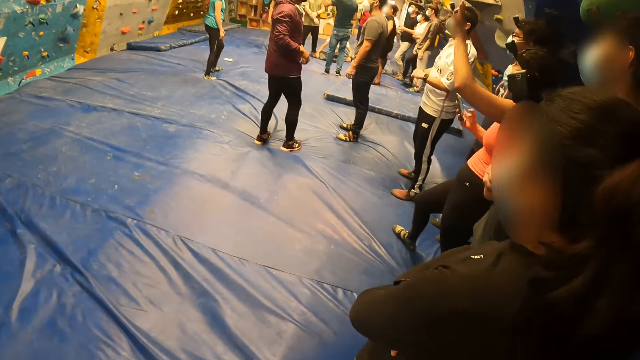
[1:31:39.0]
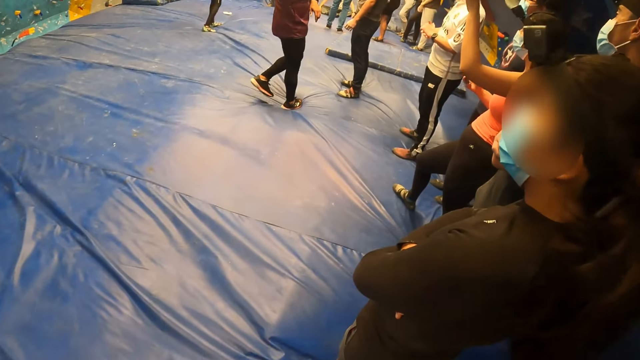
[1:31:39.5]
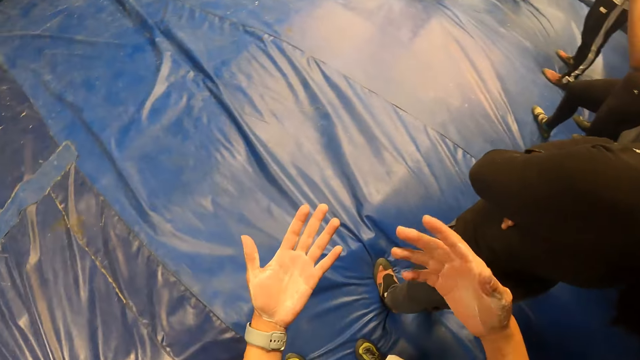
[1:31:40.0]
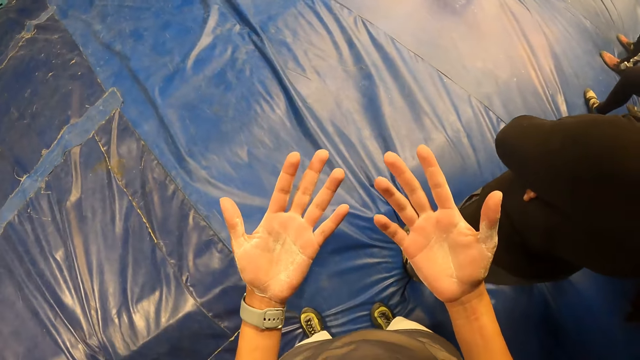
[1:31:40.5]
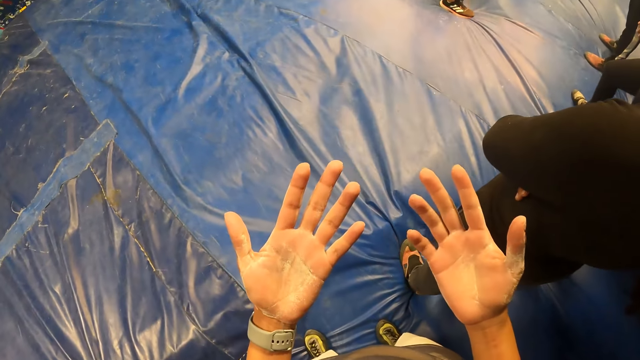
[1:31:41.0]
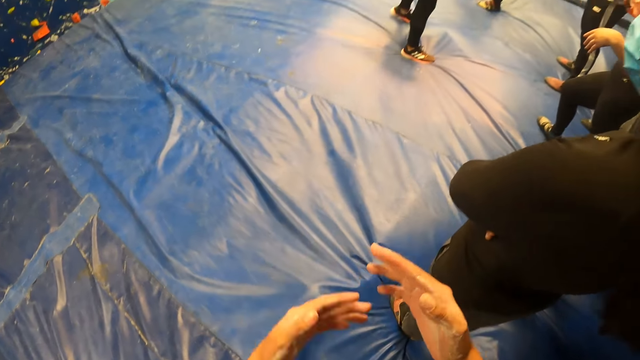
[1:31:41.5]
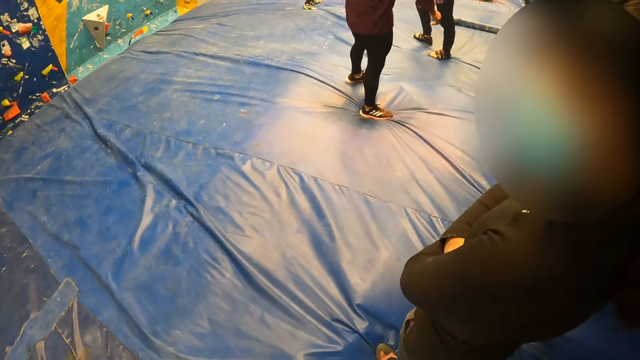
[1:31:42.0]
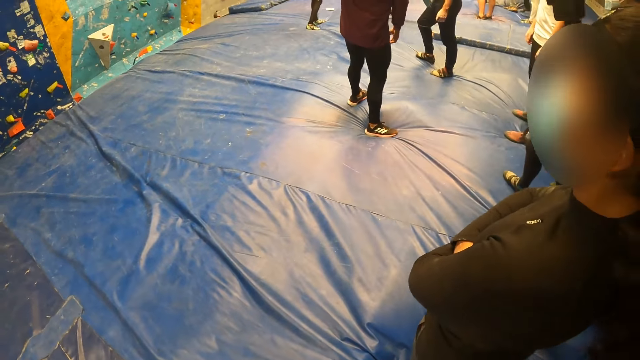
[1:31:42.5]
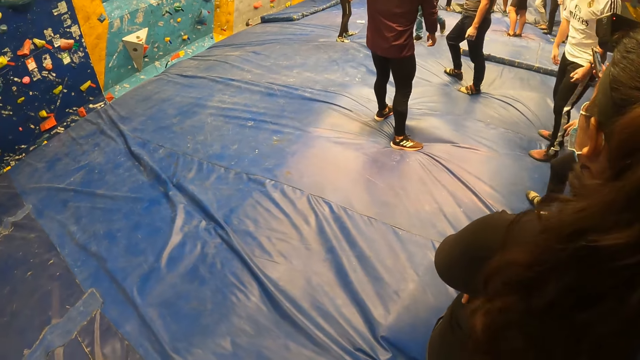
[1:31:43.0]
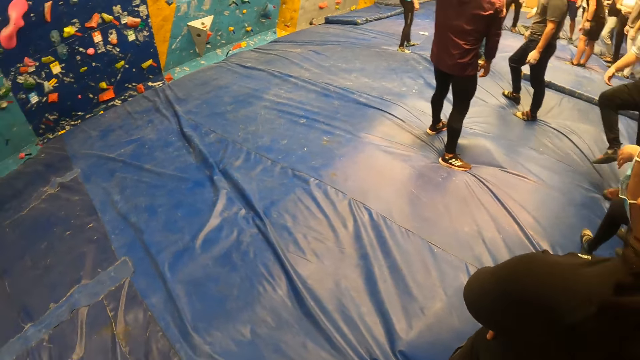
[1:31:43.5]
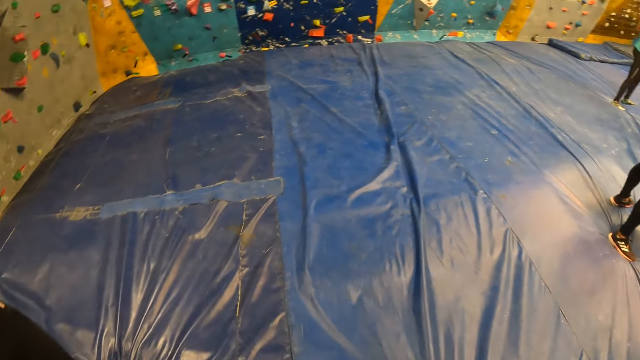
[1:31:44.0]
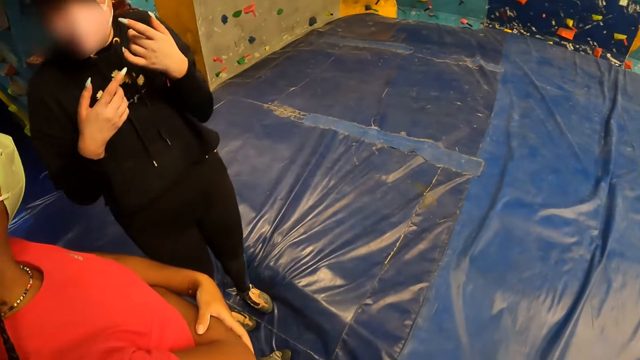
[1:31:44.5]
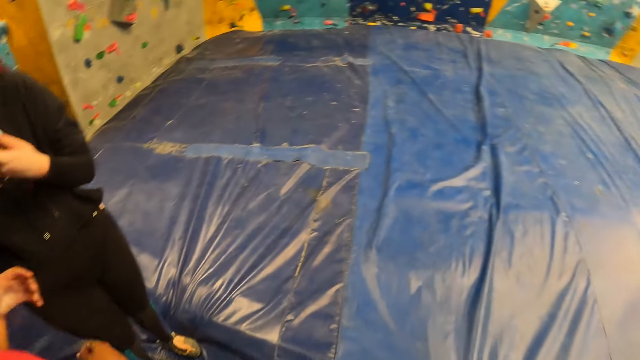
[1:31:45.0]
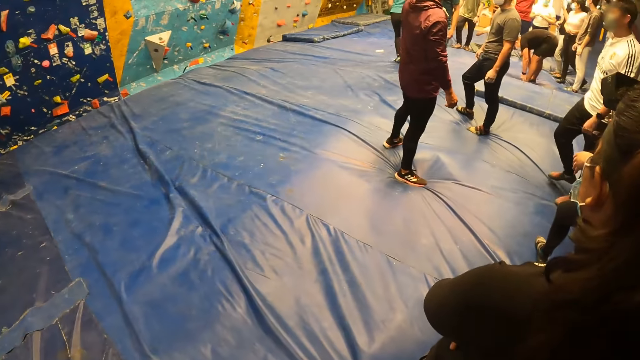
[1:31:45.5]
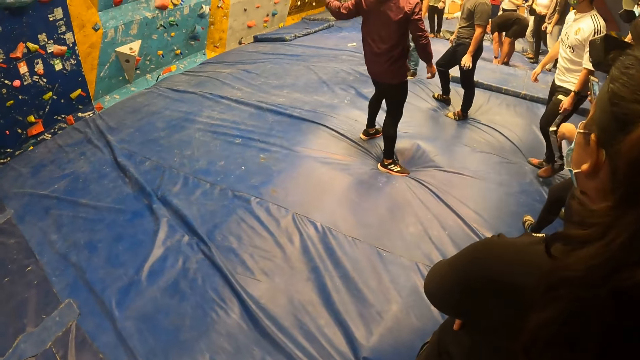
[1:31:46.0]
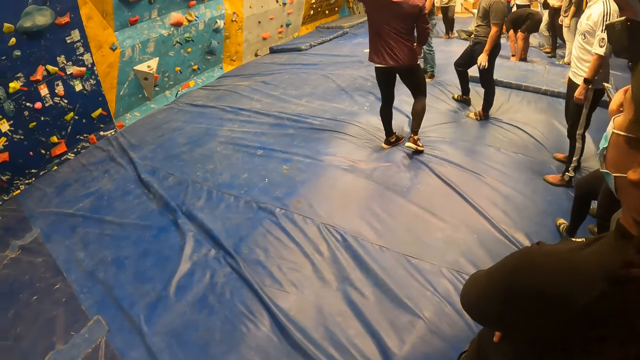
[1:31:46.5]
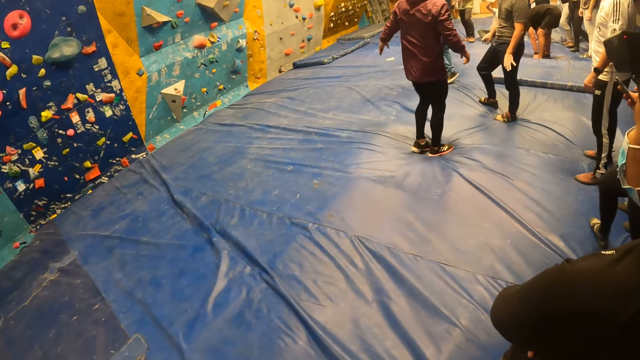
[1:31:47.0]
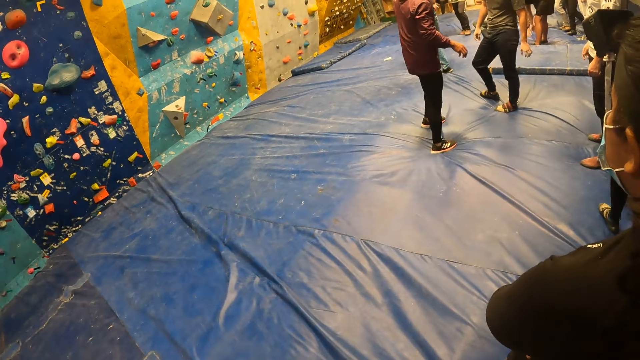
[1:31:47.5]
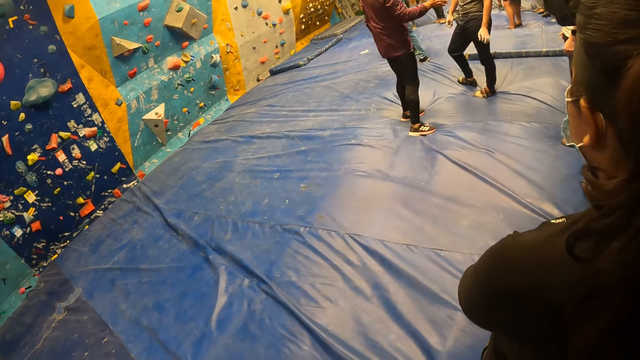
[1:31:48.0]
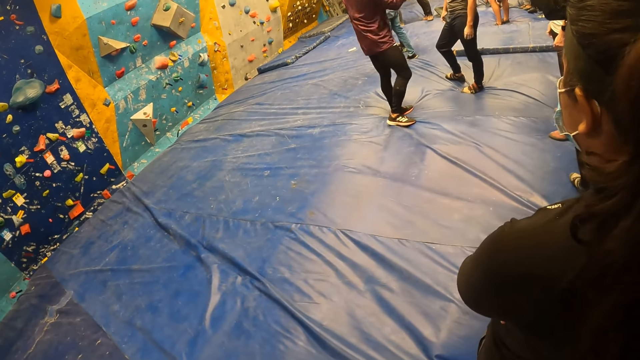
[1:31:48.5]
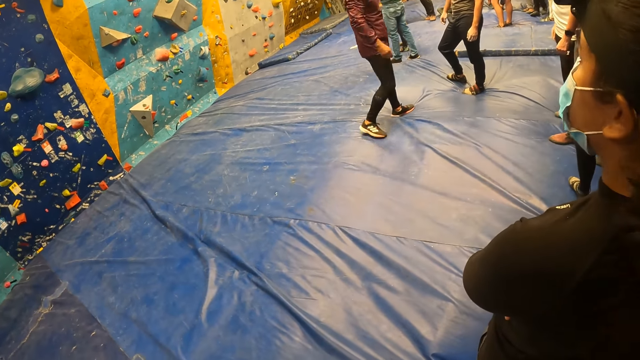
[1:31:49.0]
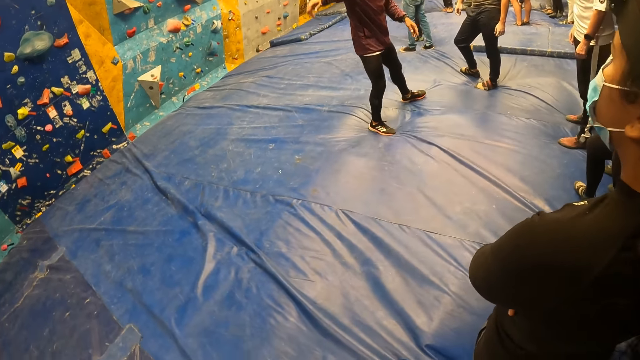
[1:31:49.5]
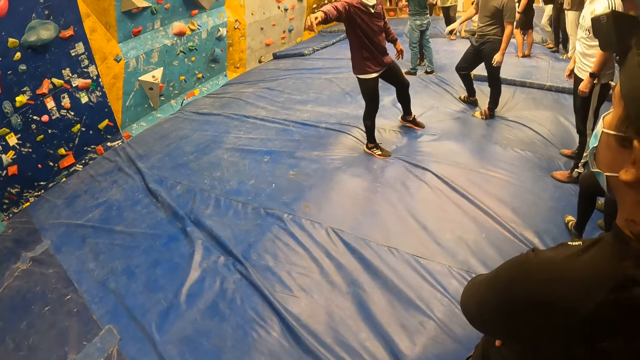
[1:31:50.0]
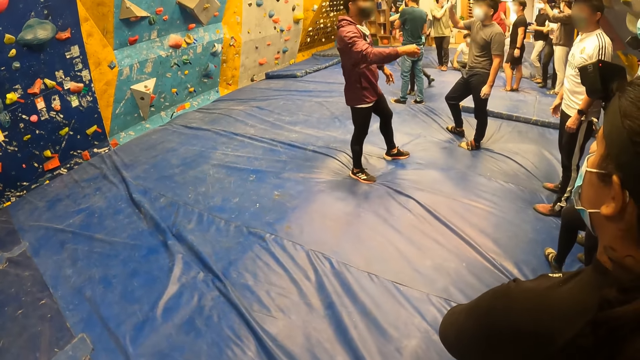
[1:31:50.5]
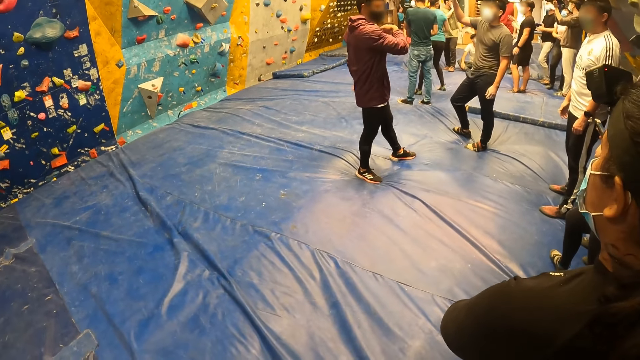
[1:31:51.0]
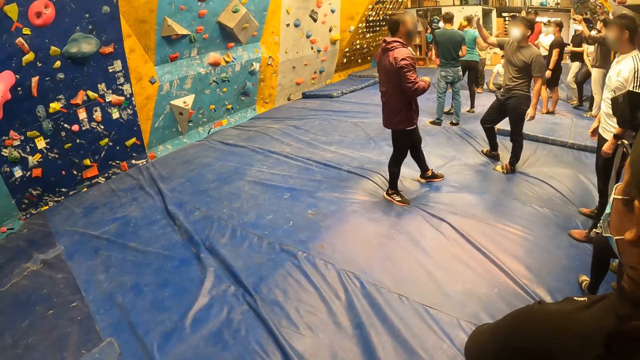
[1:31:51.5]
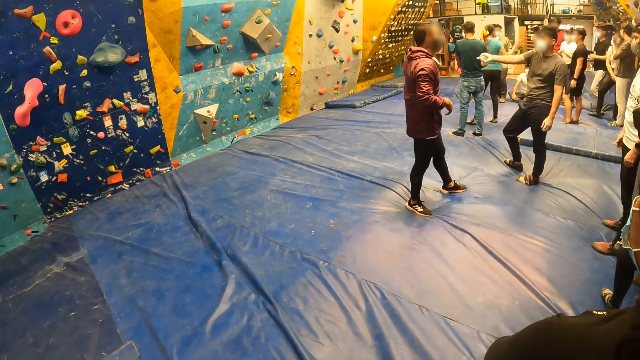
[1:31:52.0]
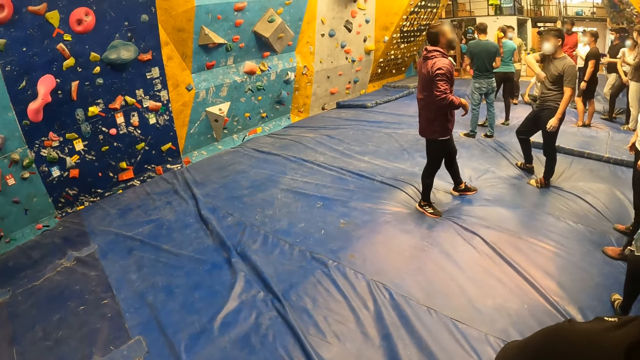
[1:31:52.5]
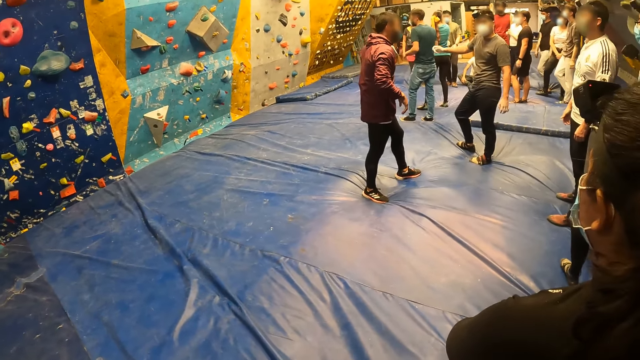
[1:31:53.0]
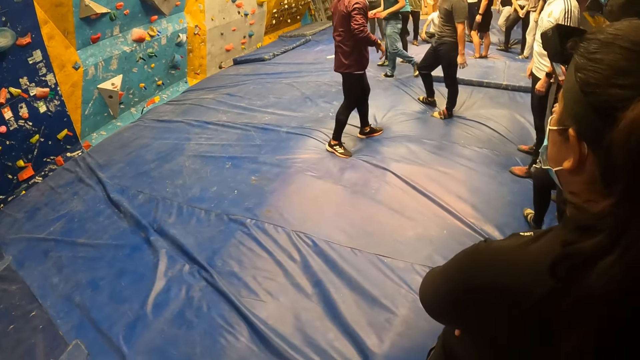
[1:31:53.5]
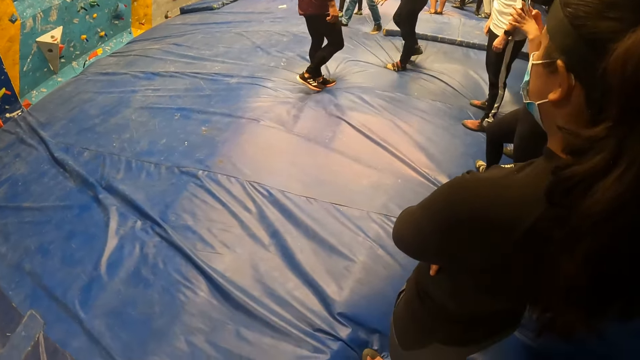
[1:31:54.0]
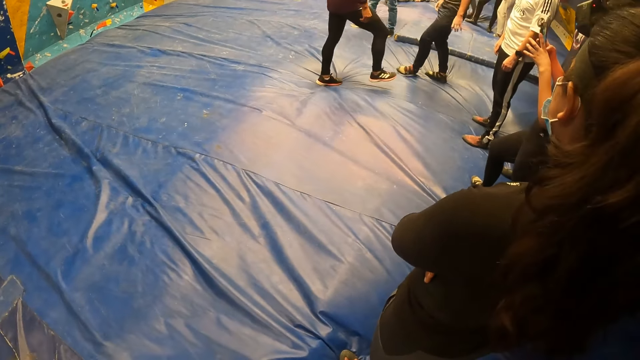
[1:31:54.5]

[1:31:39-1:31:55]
The woman interacts with another woman. The man interacts with the group of people and the camera wearer.

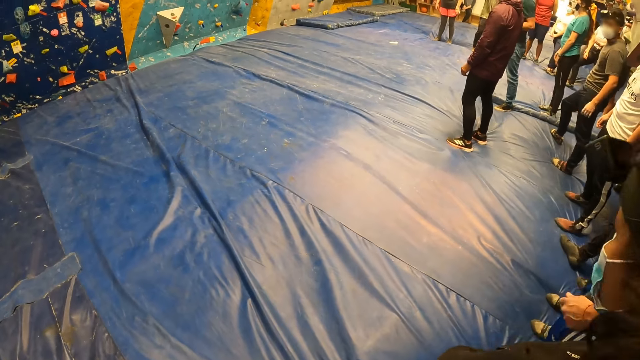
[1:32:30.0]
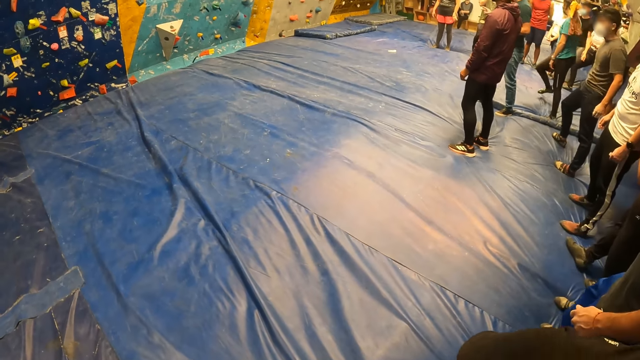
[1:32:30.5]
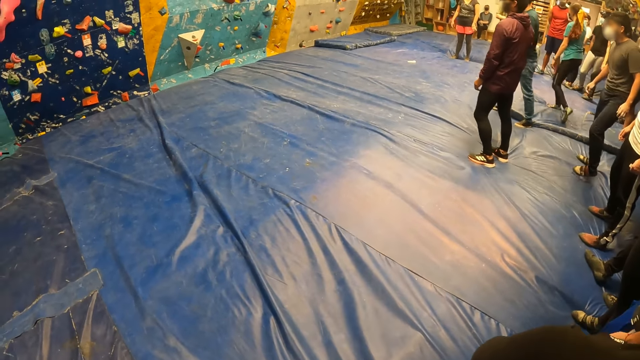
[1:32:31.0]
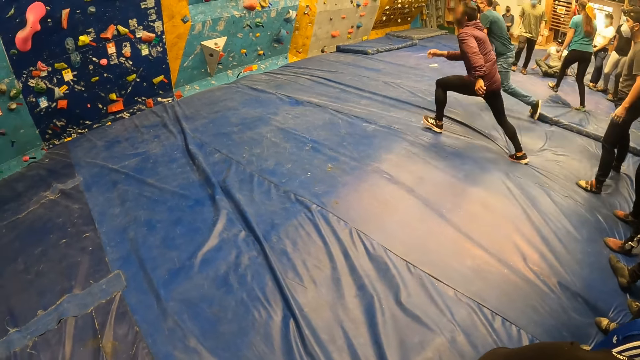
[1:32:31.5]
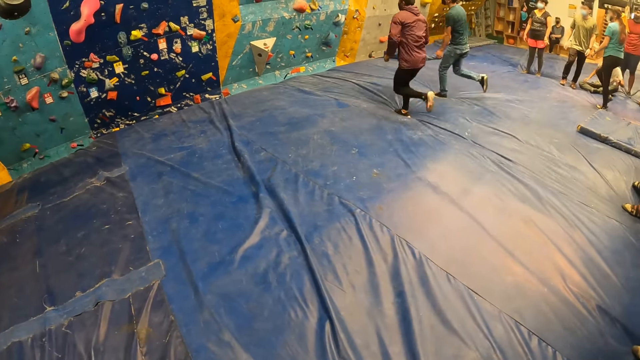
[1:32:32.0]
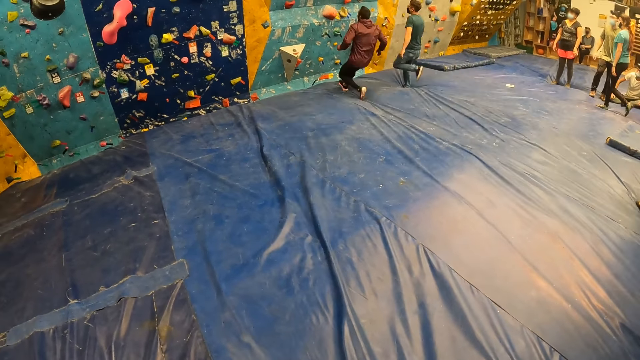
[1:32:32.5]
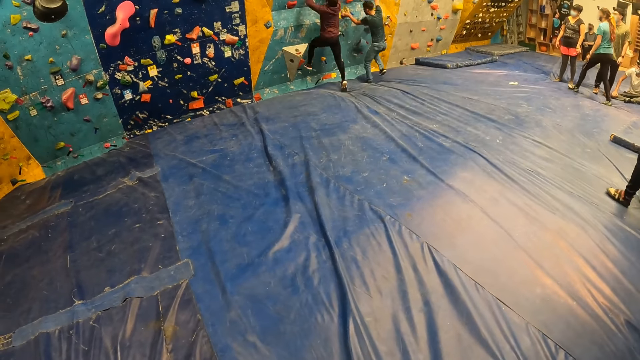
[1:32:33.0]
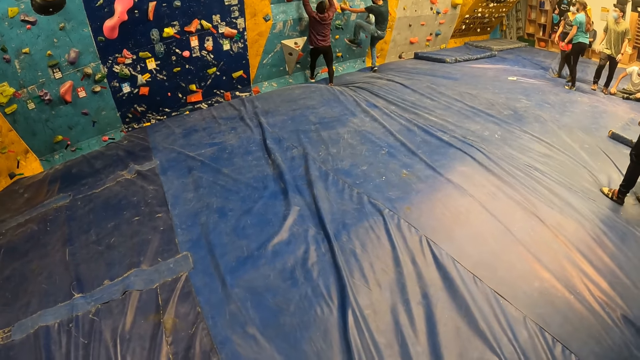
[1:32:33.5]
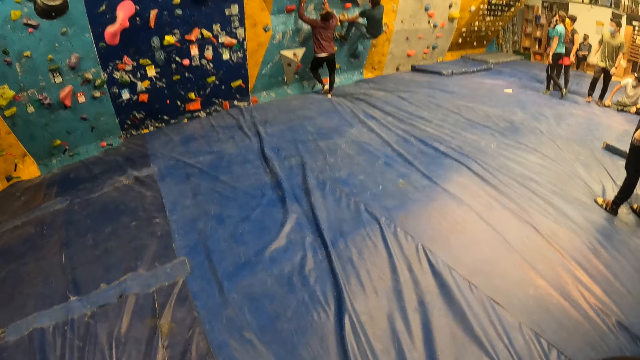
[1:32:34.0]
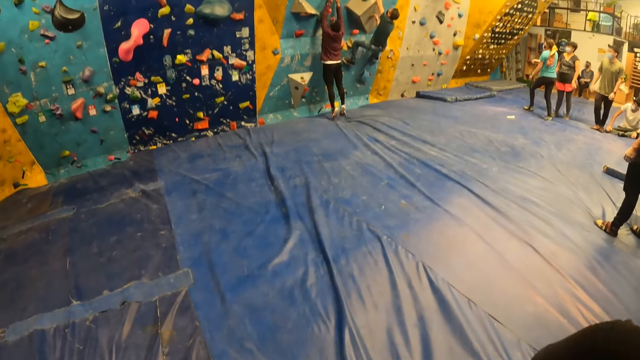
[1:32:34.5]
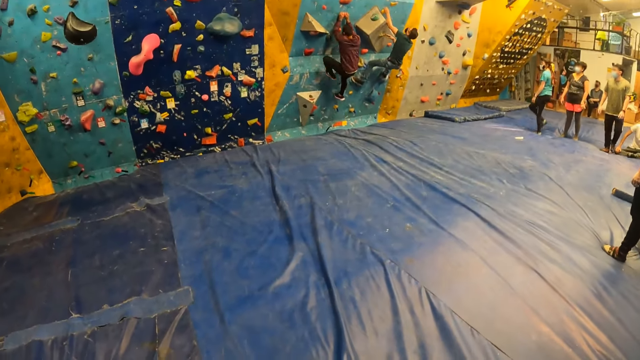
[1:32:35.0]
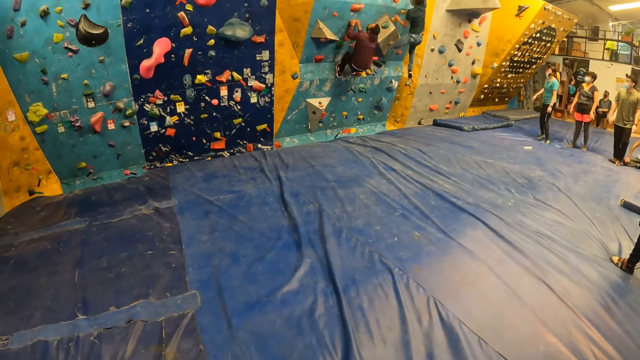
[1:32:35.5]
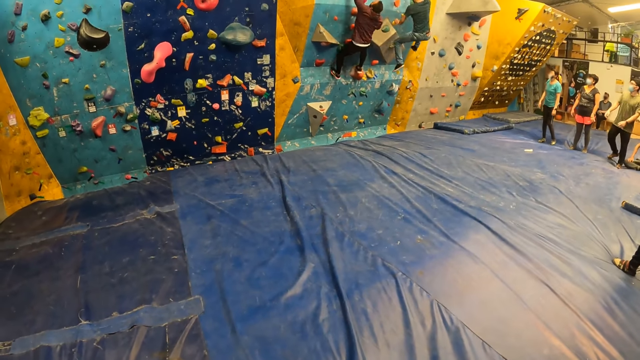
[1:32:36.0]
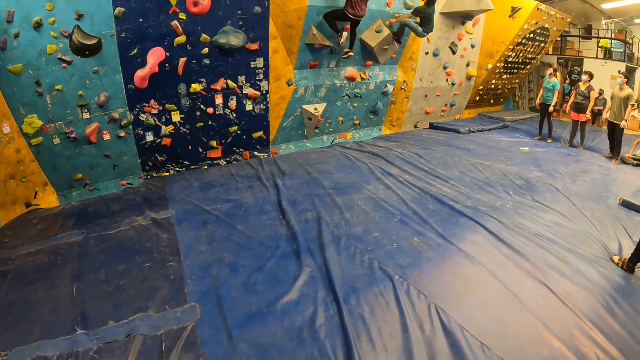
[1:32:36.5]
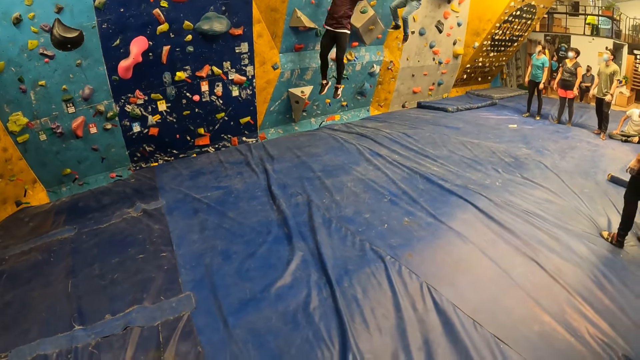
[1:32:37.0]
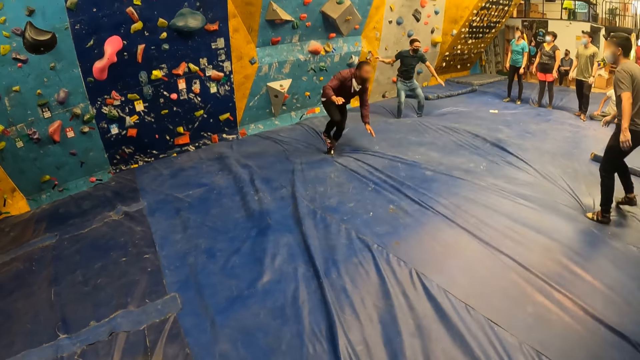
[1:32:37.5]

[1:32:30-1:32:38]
The man and another man run to a wall. The man and the other man climb the wall with both hands. The man and the other man jump down from the wall.
